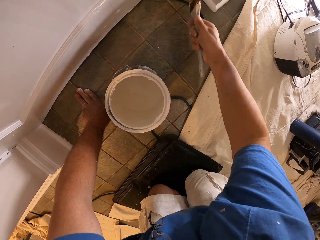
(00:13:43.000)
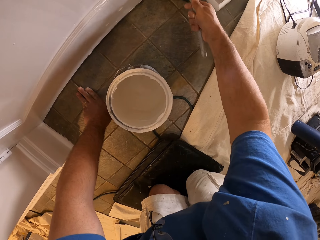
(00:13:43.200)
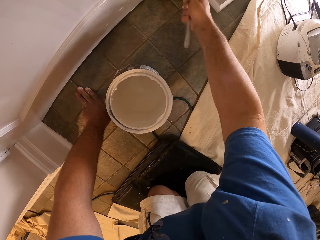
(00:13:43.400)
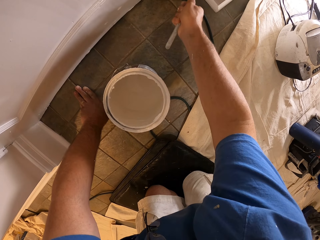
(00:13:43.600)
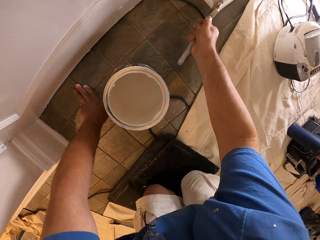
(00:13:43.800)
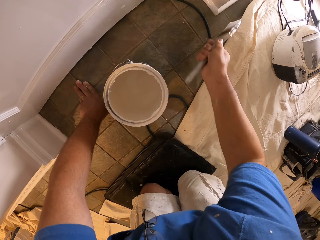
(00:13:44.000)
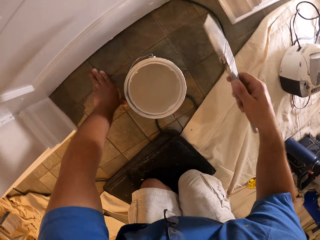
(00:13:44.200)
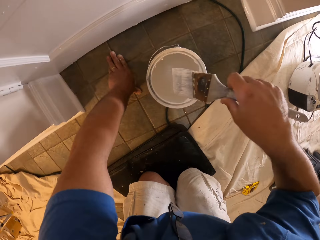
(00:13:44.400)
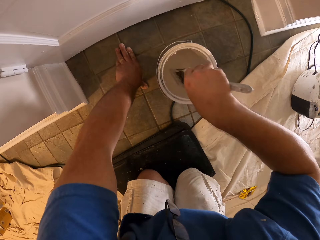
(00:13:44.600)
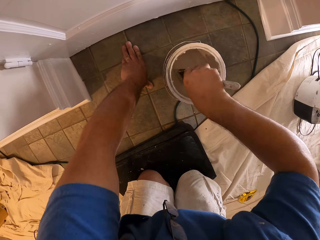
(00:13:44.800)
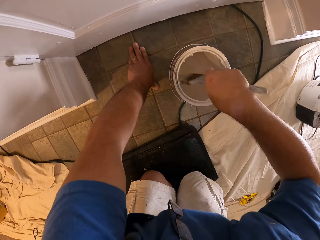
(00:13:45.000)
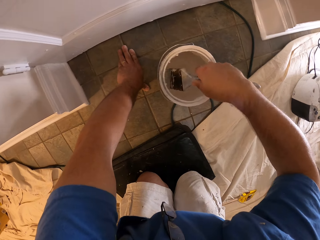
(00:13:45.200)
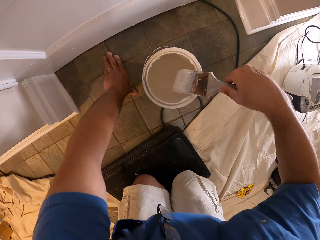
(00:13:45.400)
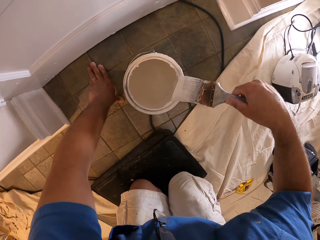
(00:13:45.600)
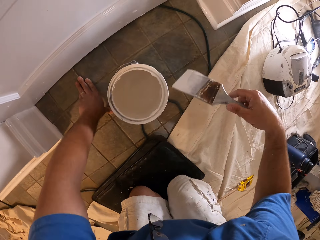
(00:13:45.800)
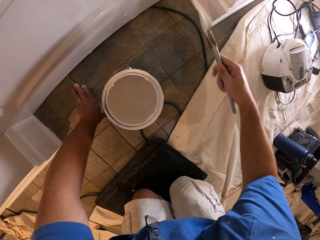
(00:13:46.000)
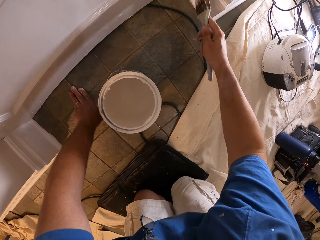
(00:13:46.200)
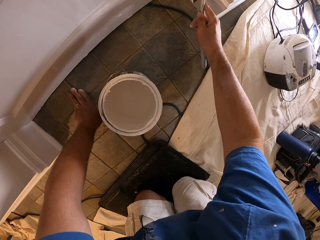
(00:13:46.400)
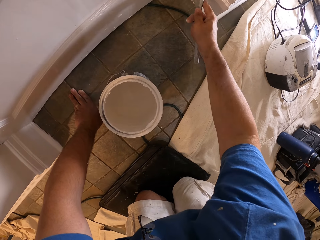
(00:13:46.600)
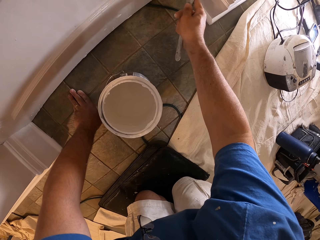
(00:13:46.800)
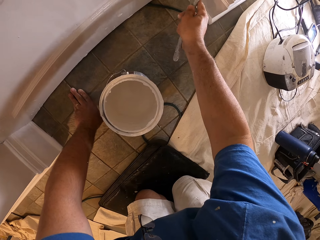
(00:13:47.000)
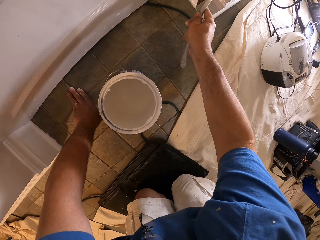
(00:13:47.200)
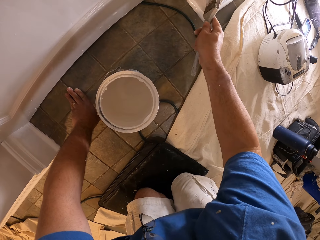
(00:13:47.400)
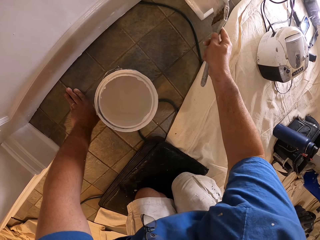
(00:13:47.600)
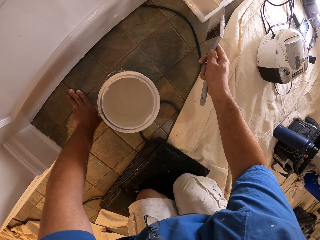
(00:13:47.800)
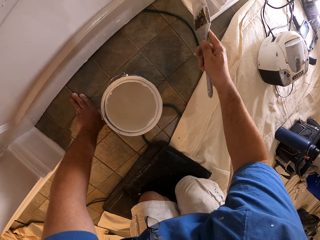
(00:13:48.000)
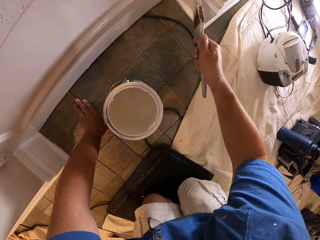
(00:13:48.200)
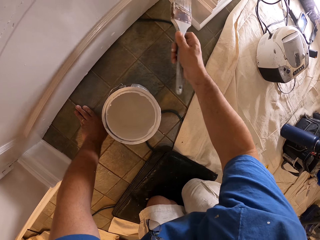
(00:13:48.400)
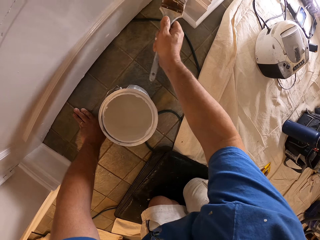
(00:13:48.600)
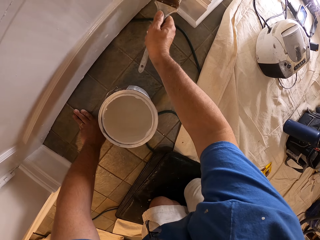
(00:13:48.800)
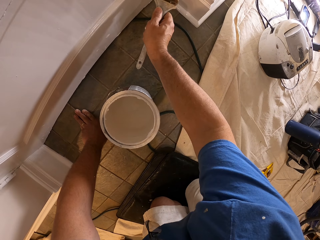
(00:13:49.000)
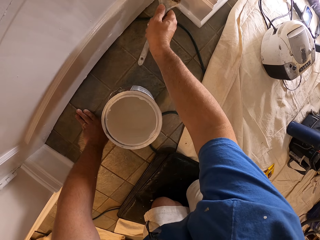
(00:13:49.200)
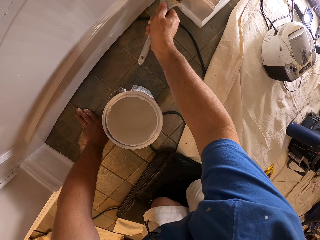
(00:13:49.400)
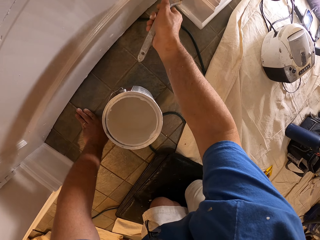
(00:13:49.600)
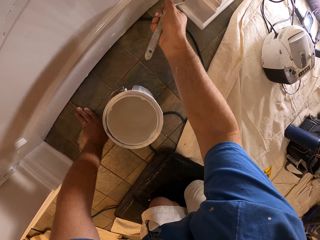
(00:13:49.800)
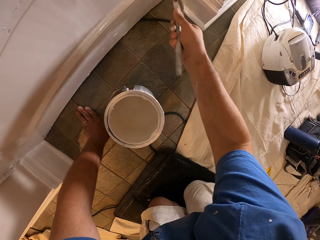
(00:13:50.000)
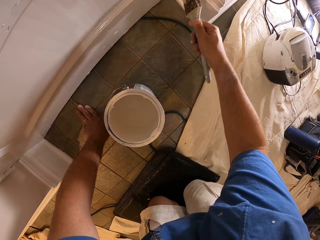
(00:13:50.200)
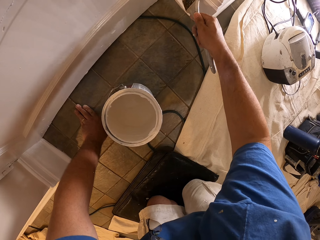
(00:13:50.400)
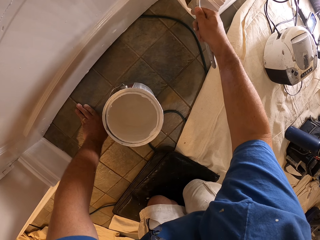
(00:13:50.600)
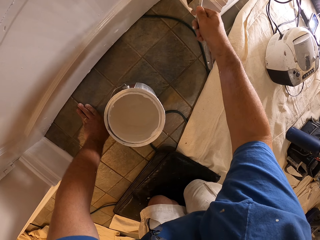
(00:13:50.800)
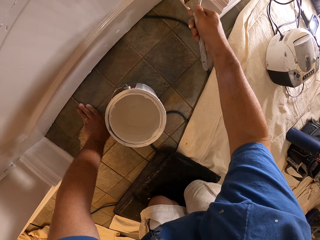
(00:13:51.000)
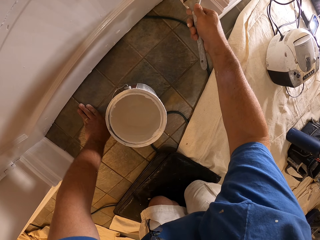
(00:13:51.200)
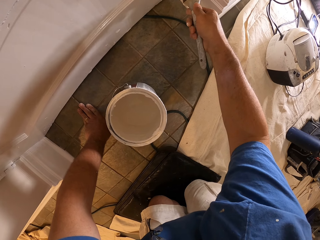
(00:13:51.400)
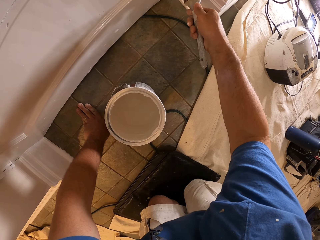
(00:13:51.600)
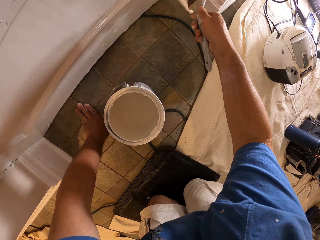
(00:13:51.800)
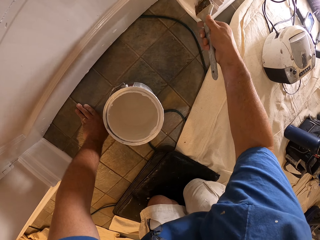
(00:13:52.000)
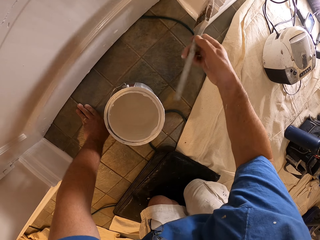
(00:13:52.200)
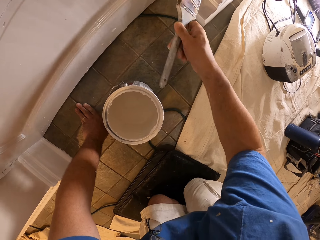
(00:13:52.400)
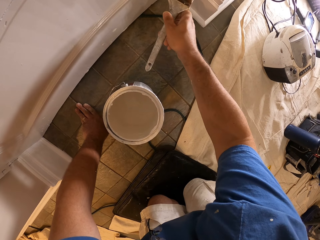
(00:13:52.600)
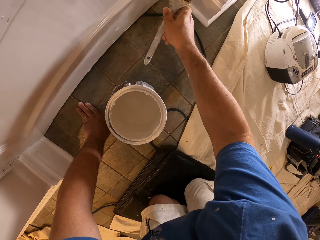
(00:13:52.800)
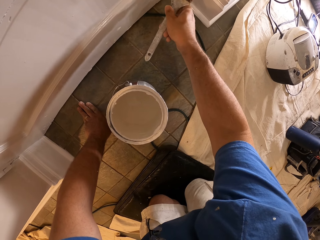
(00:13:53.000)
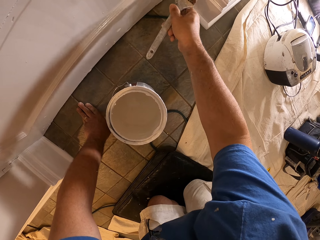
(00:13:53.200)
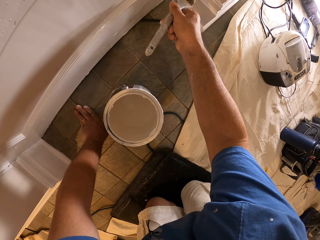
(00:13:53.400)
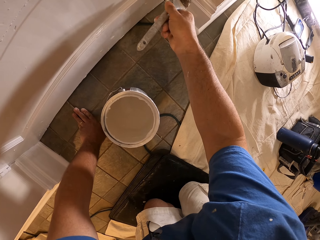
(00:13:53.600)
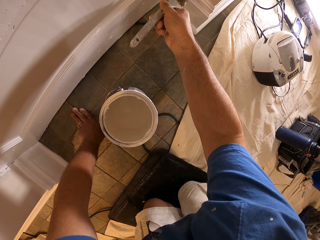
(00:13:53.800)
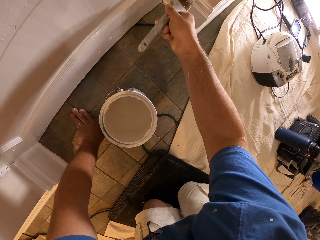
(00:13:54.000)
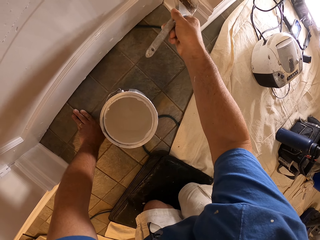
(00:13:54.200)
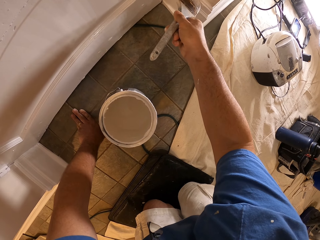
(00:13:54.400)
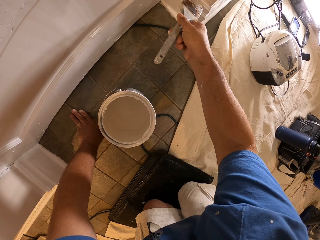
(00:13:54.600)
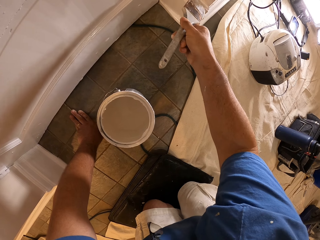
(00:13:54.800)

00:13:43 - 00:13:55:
The camera wearer dips the paint brush in the bucket of paint. They remove the brush from the container. They clean the paint brush with the top of the bucket of paint. They paint the baseboard with the paint brush.

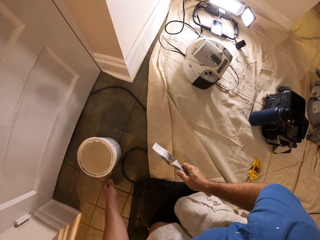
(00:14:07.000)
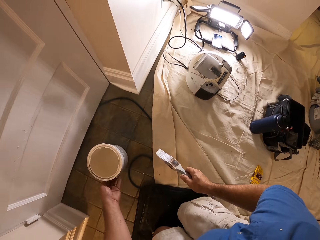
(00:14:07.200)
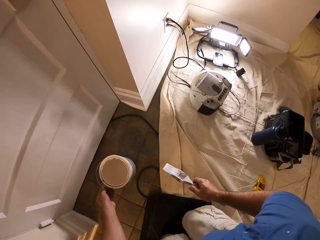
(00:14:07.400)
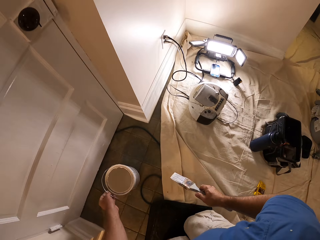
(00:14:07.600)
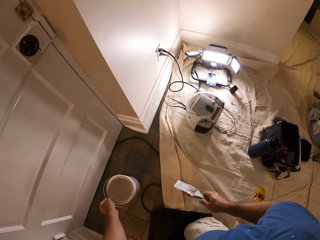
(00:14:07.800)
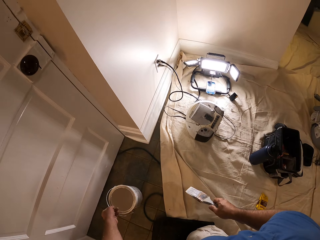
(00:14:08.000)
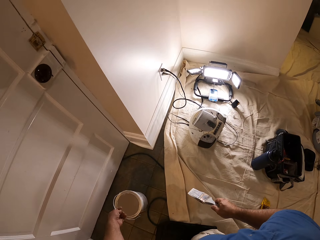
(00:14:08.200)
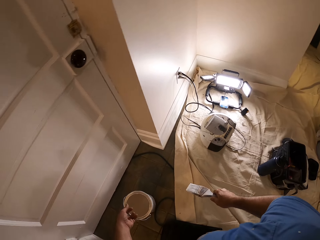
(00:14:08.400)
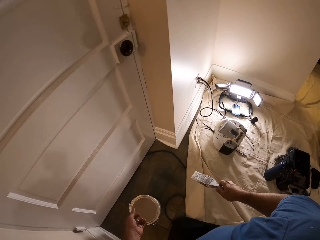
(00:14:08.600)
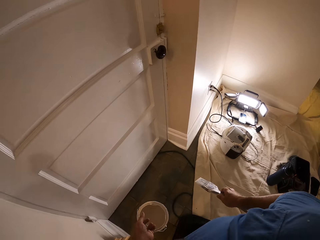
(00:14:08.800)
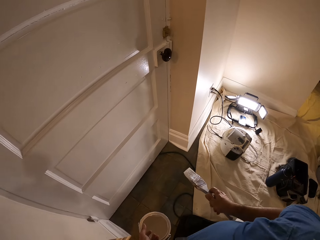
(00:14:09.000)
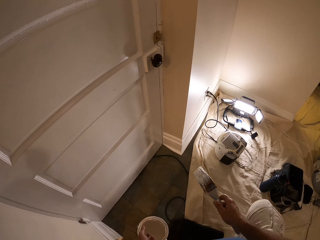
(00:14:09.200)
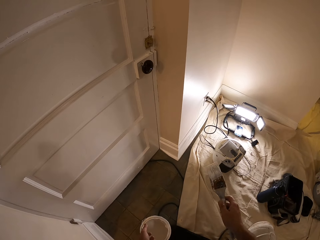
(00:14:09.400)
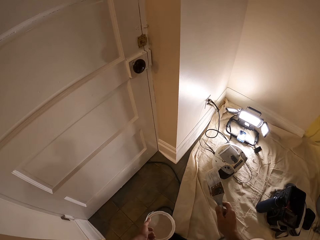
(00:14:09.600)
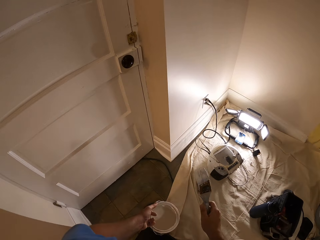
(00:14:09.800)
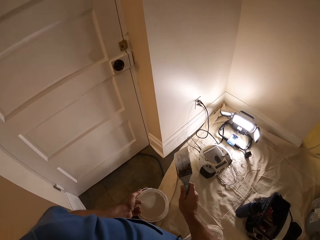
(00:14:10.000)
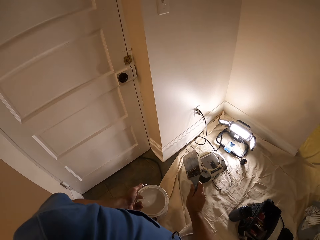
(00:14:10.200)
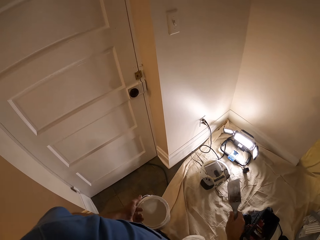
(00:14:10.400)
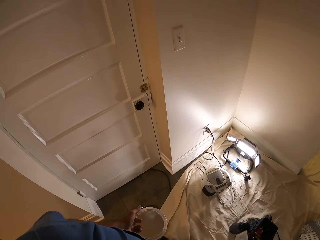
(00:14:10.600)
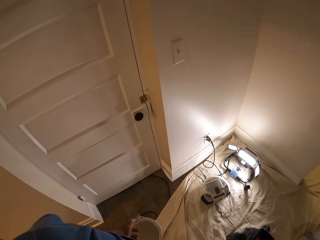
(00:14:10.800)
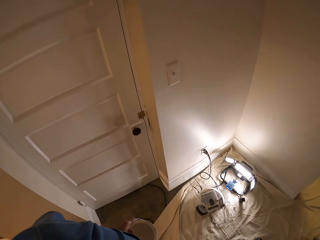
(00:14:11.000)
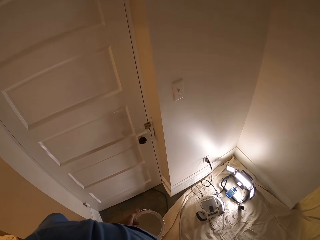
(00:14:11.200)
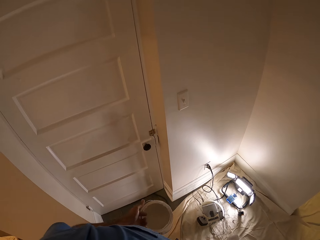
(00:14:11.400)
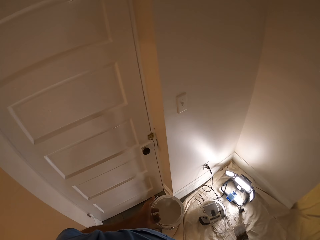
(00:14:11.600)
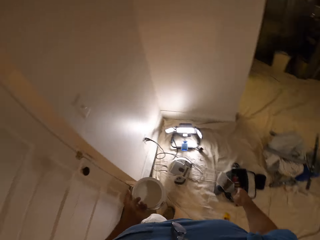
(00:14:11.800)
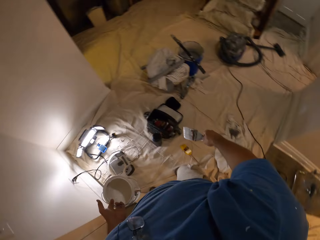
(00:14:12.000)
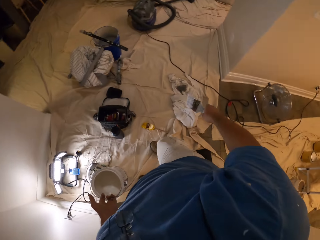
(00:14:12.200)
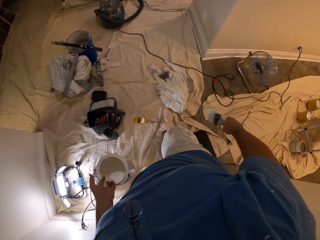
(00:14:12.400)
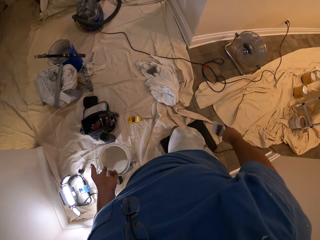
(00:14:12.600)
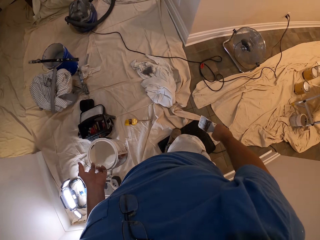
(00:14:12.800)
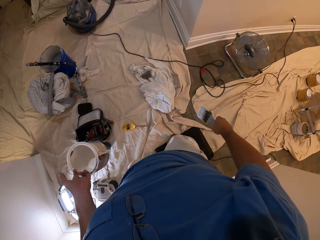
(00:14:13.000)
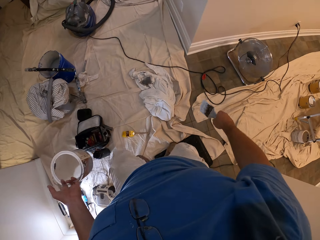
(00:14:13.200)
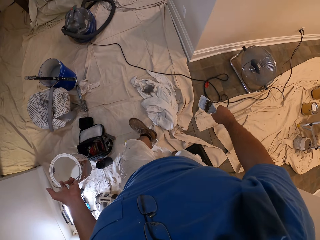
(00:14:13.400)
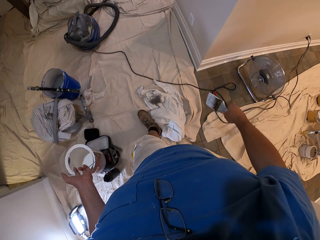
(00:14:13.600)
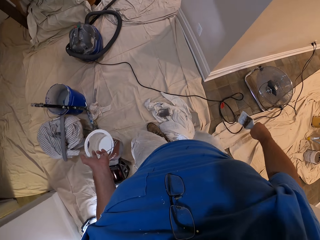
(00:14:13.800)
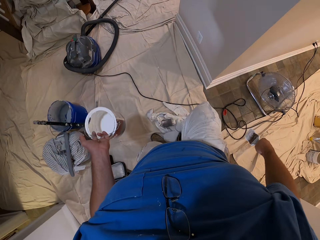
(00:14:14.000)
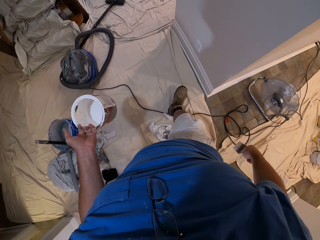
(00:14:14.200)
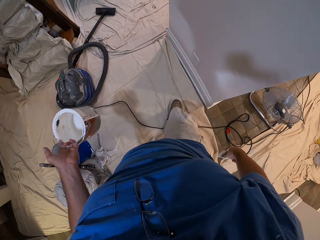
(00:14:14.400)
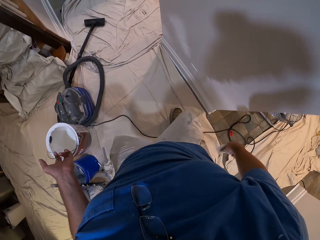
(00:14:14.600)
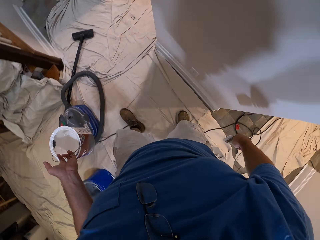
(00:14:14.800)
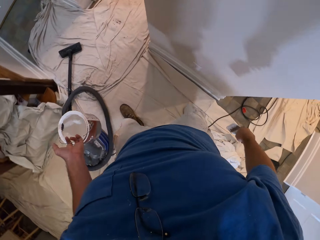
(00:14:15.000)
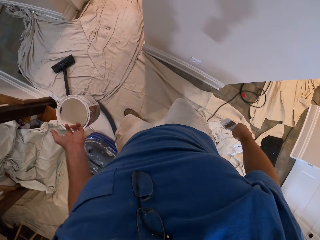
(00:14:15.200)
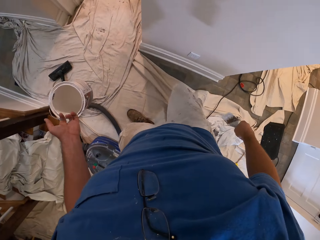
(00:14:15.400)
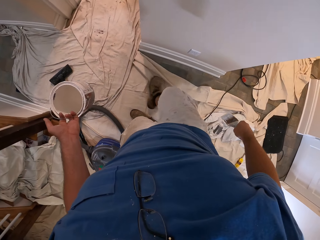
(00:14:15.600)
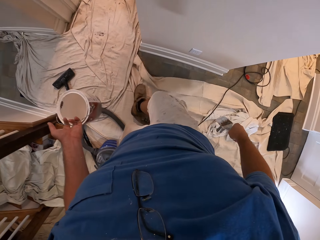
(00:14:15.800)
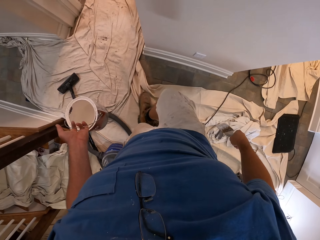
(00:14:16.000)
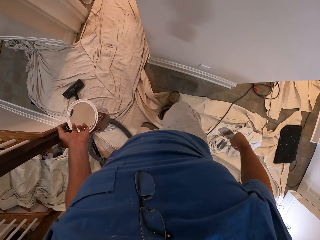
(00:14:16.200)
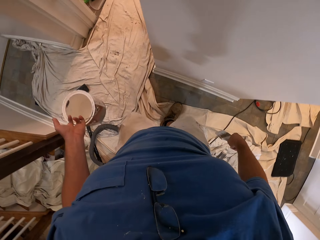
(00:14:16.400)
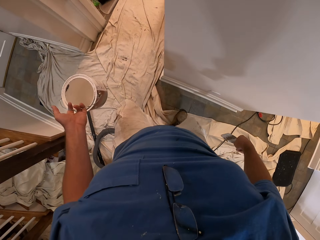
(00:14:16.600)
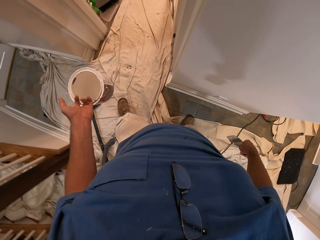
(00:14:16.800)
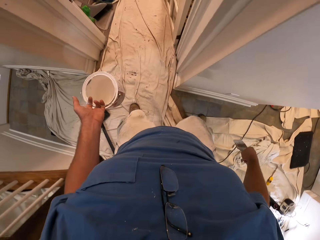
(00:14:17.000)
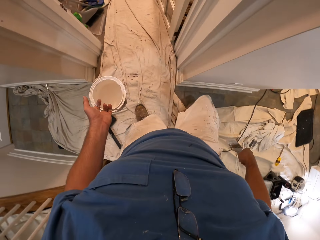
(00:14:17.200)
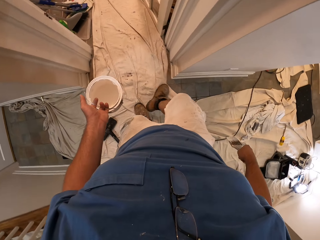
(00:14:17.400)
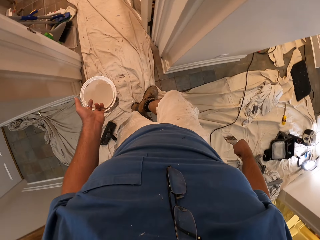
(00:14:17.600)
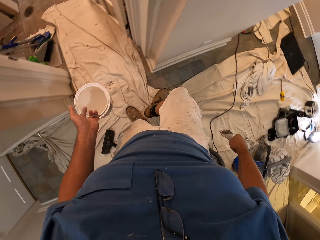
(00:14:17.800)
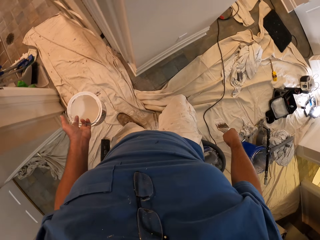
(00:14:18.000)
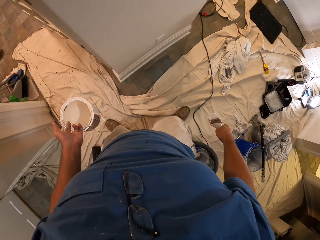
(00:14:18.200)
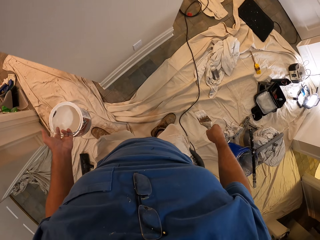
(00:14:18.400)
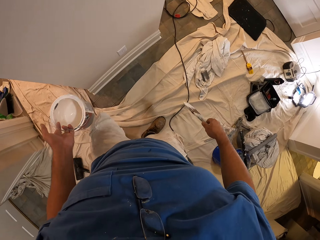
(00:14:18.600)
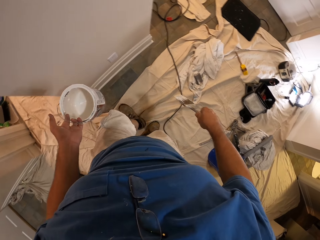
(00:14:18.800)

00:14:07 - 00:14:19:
The camera wearer picks up the bucket of paint from the floor. He stands up. He walks around the room. He moves towards a vacuum cleaner. He moves the piece of cloth on the floor with his foot.
